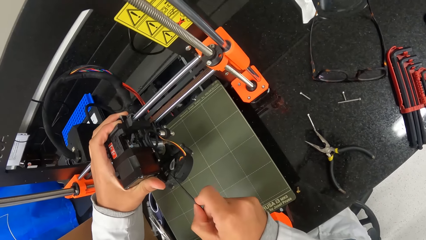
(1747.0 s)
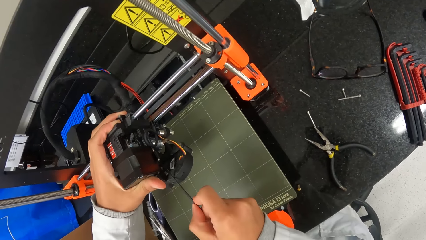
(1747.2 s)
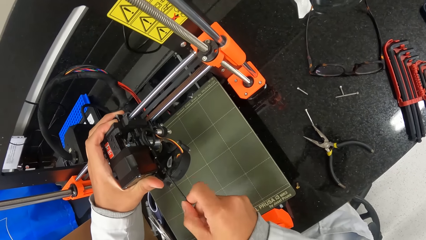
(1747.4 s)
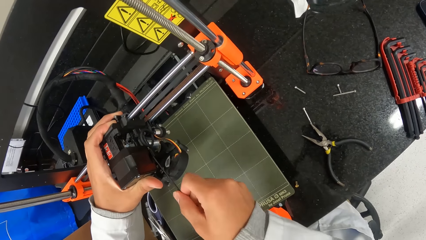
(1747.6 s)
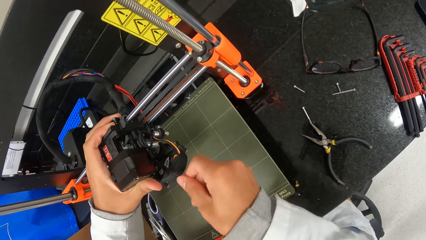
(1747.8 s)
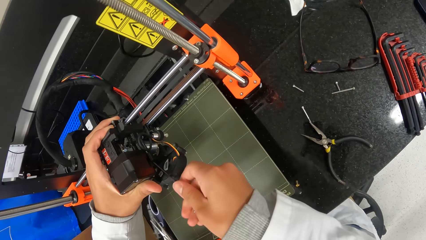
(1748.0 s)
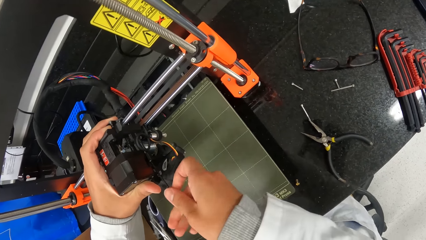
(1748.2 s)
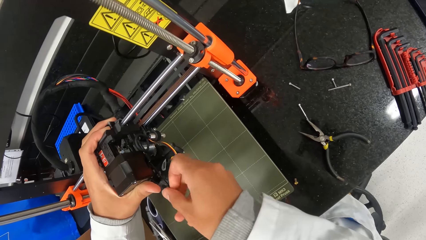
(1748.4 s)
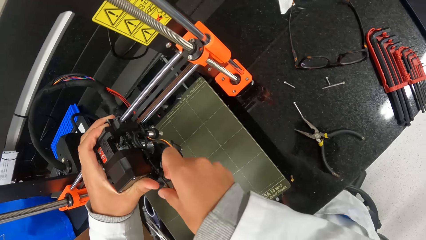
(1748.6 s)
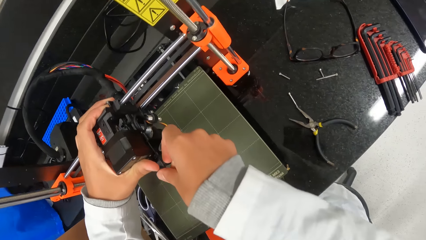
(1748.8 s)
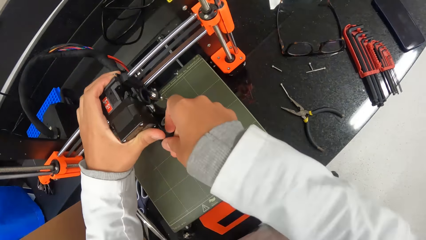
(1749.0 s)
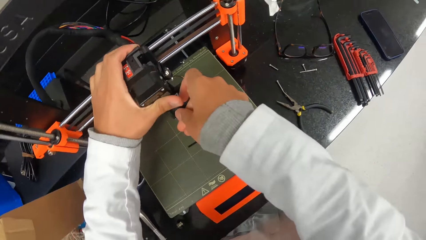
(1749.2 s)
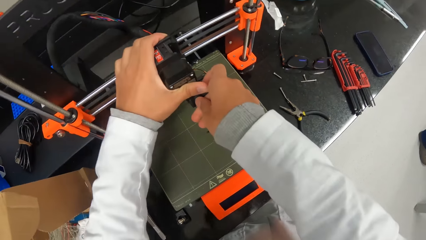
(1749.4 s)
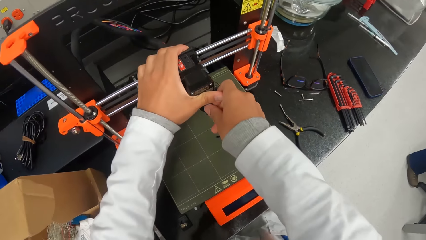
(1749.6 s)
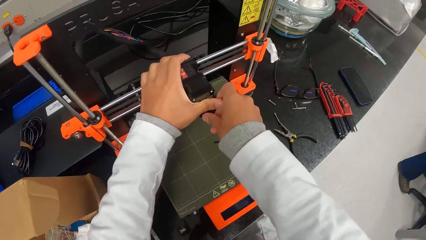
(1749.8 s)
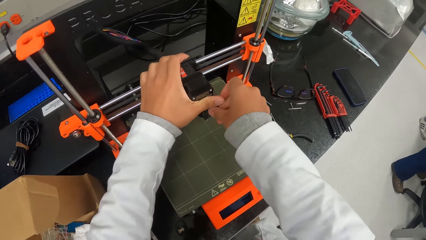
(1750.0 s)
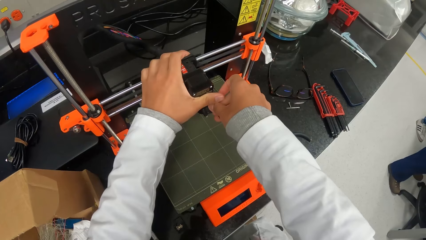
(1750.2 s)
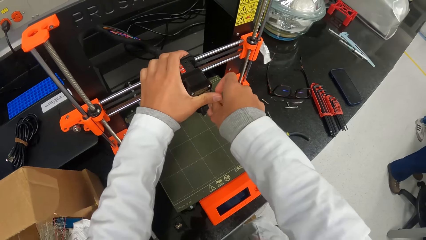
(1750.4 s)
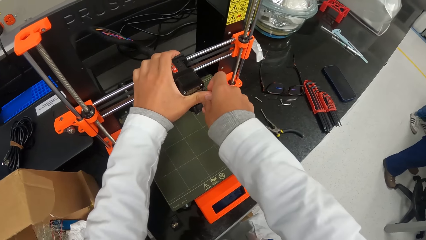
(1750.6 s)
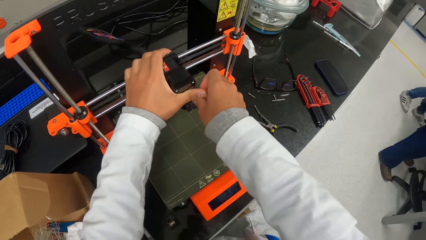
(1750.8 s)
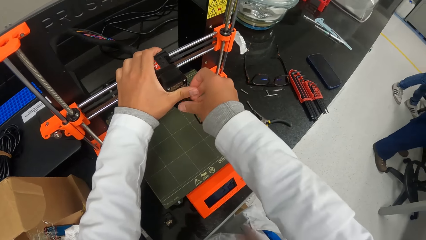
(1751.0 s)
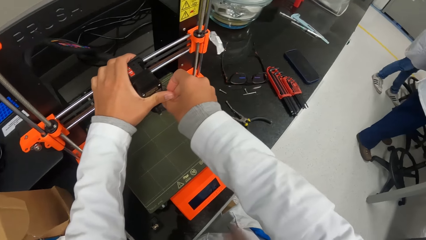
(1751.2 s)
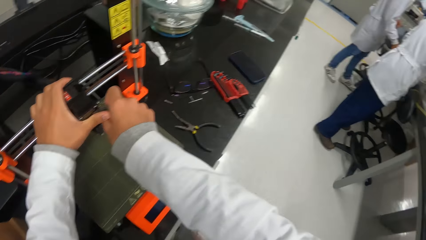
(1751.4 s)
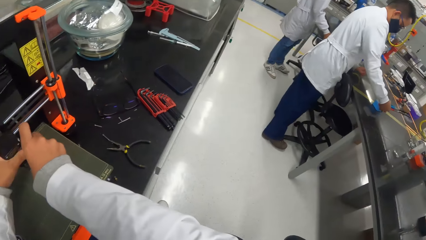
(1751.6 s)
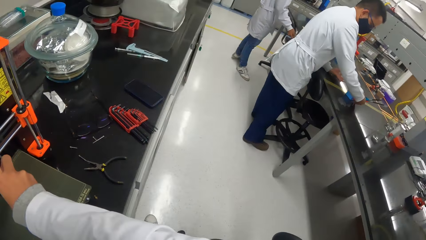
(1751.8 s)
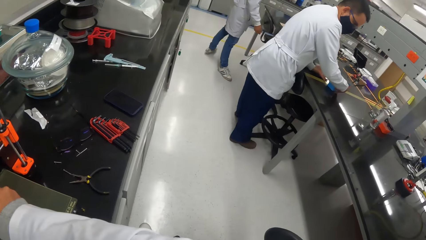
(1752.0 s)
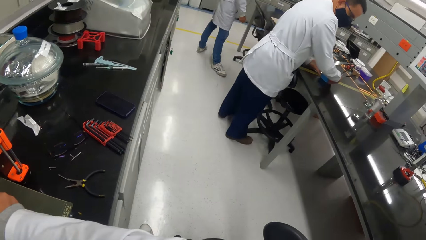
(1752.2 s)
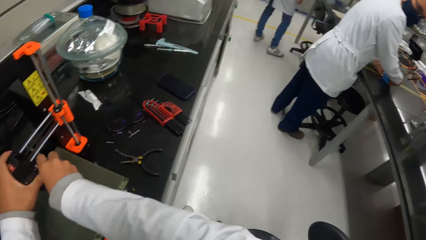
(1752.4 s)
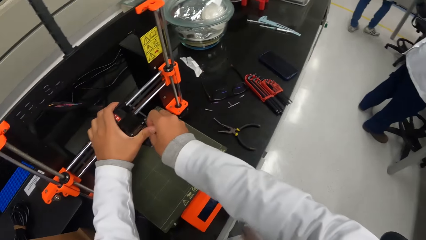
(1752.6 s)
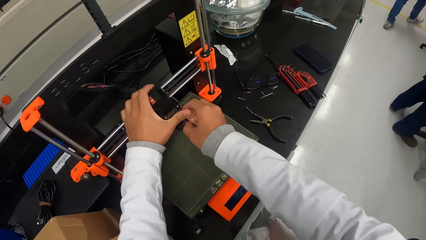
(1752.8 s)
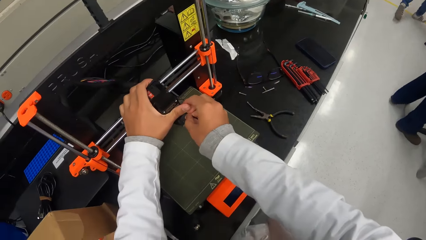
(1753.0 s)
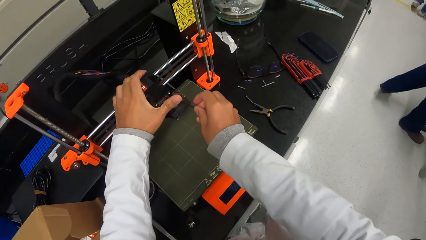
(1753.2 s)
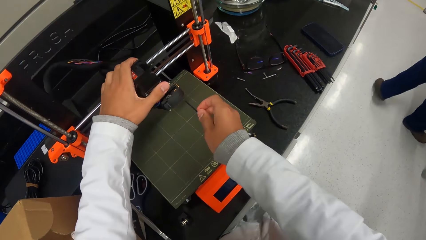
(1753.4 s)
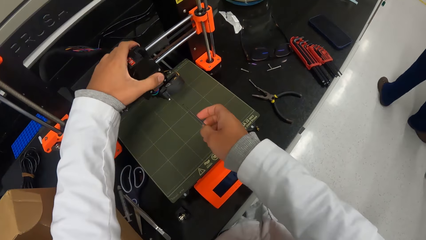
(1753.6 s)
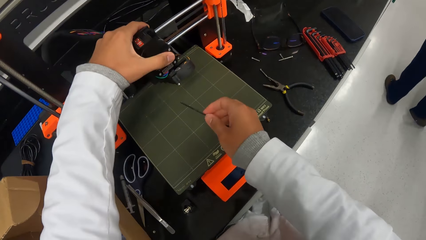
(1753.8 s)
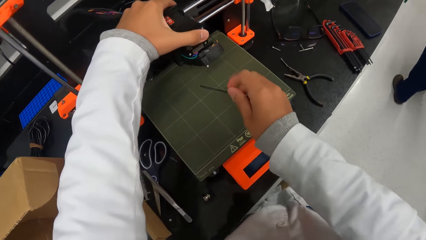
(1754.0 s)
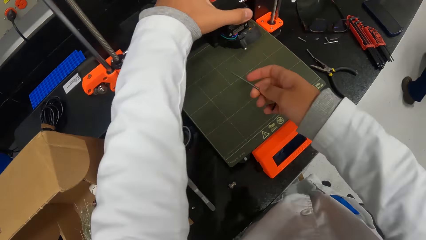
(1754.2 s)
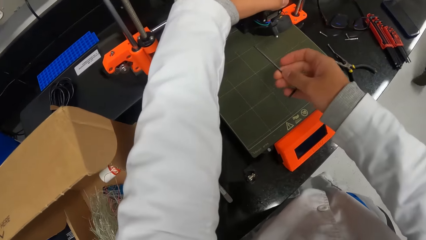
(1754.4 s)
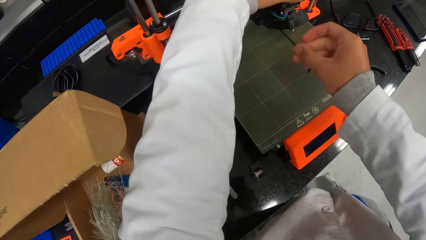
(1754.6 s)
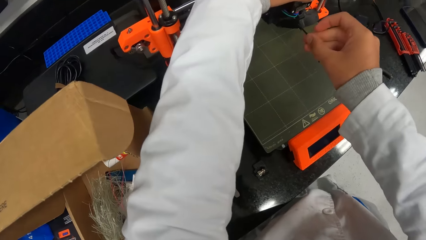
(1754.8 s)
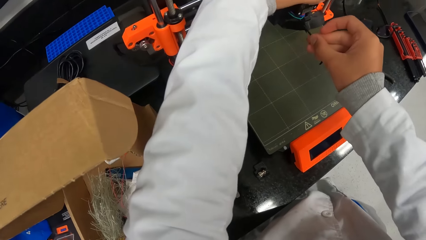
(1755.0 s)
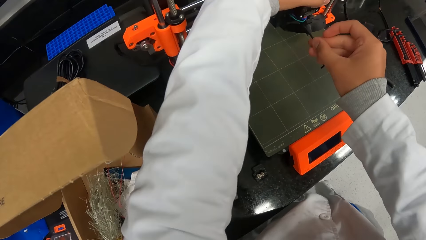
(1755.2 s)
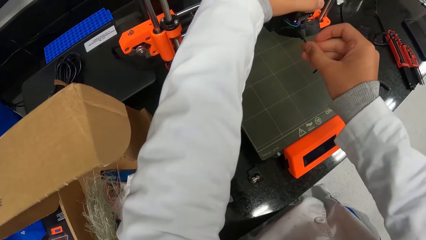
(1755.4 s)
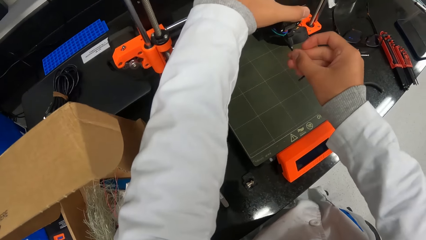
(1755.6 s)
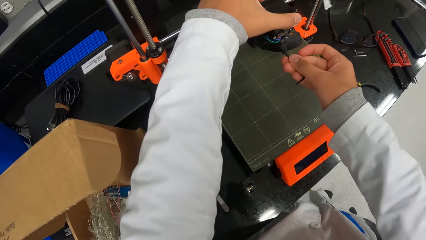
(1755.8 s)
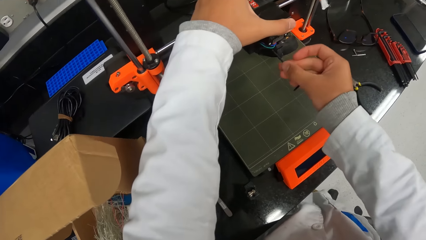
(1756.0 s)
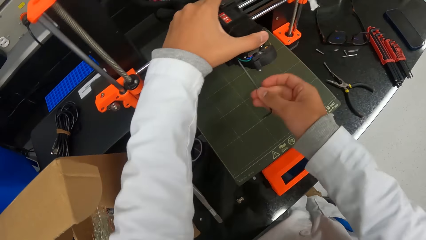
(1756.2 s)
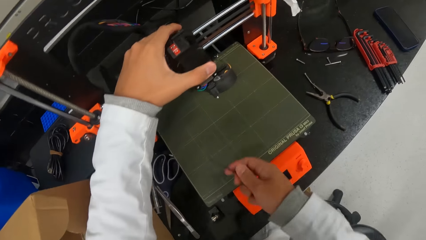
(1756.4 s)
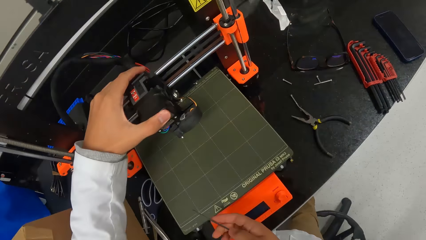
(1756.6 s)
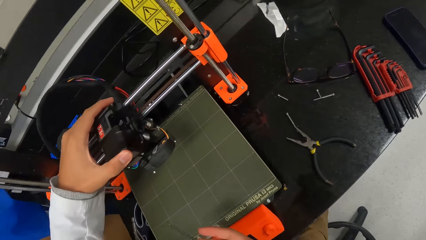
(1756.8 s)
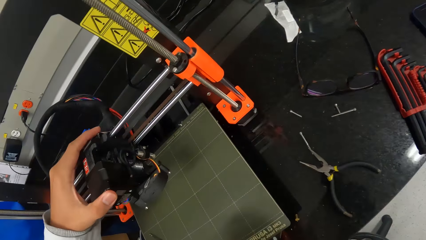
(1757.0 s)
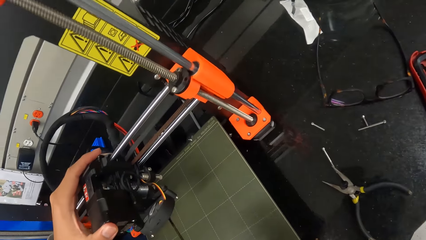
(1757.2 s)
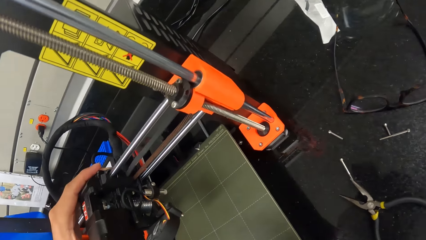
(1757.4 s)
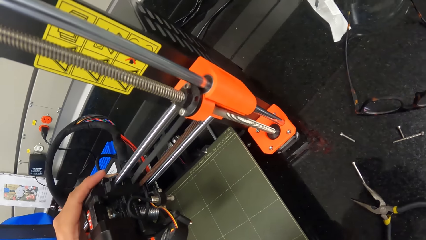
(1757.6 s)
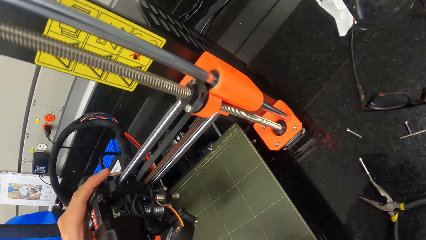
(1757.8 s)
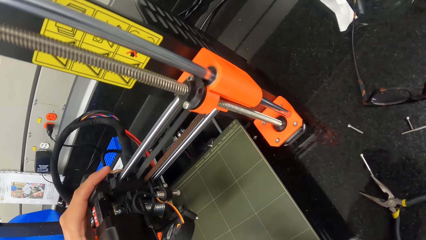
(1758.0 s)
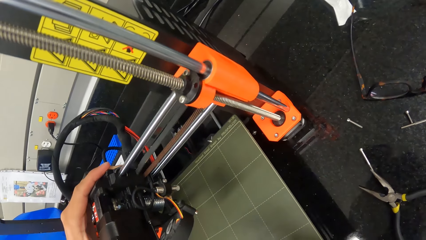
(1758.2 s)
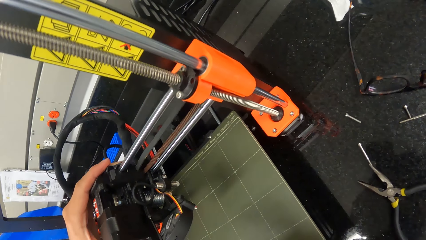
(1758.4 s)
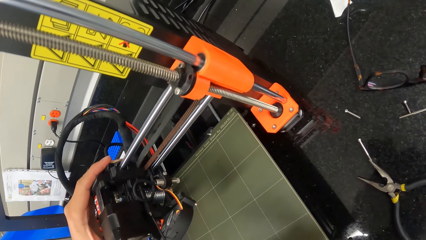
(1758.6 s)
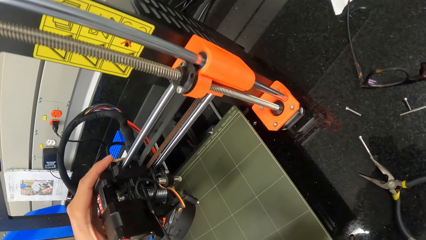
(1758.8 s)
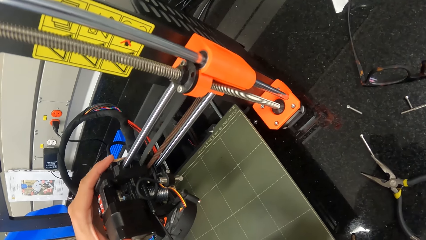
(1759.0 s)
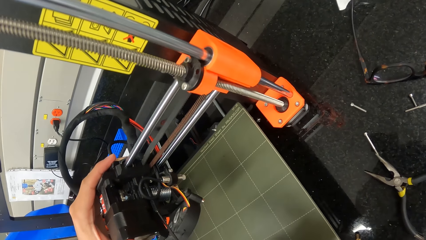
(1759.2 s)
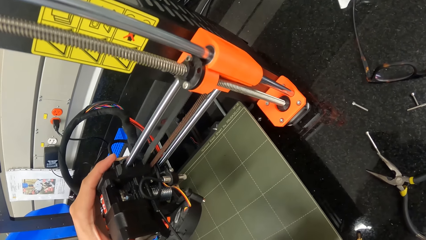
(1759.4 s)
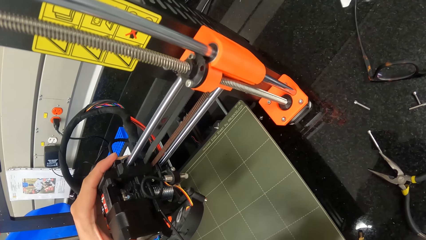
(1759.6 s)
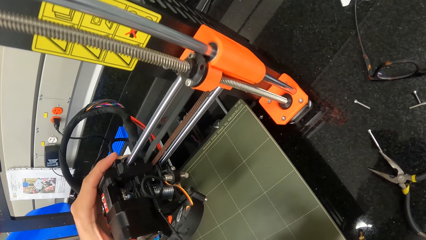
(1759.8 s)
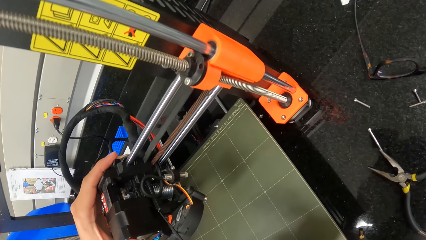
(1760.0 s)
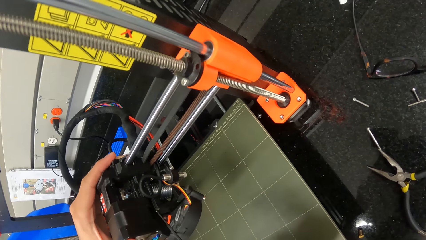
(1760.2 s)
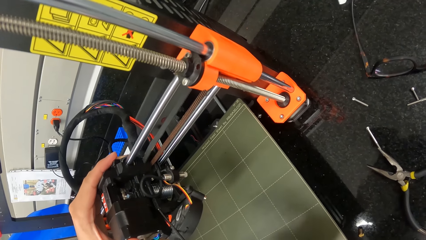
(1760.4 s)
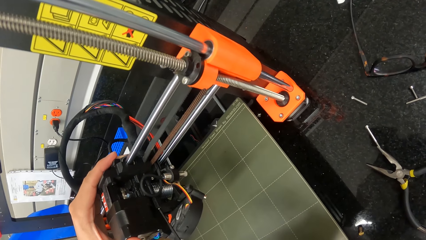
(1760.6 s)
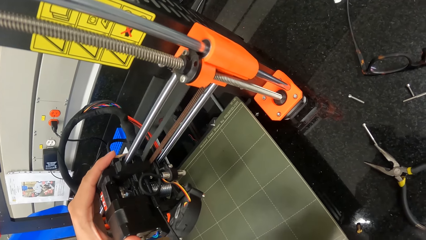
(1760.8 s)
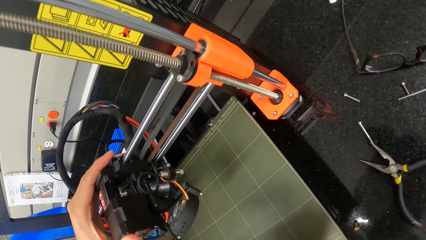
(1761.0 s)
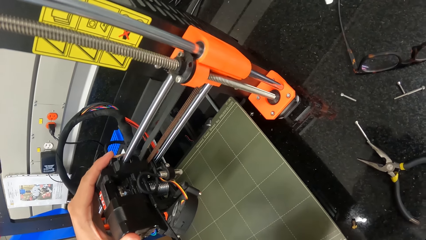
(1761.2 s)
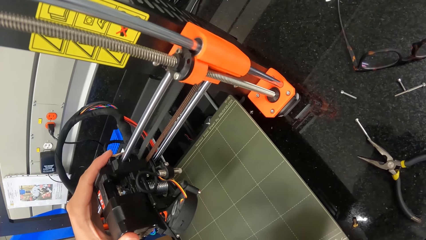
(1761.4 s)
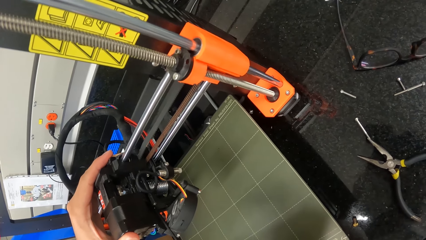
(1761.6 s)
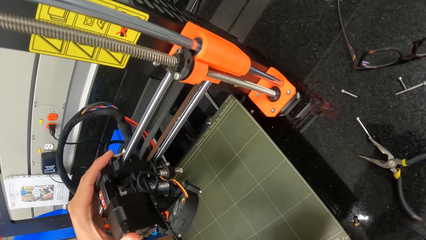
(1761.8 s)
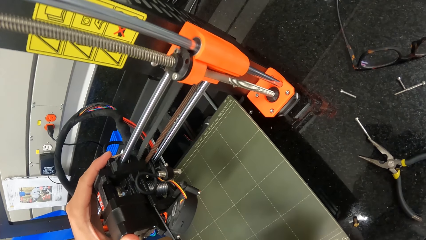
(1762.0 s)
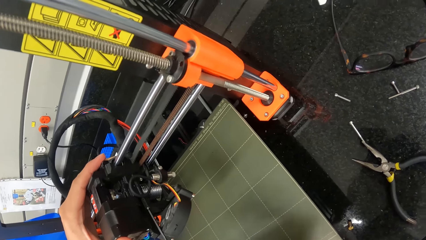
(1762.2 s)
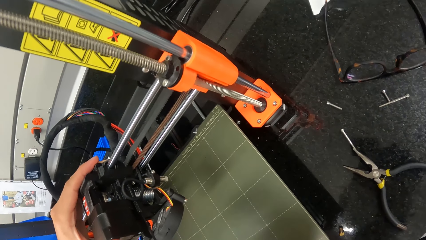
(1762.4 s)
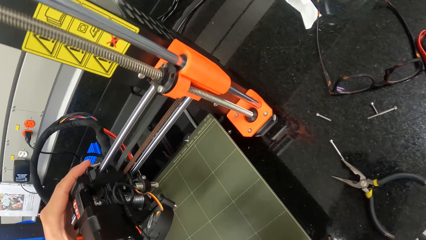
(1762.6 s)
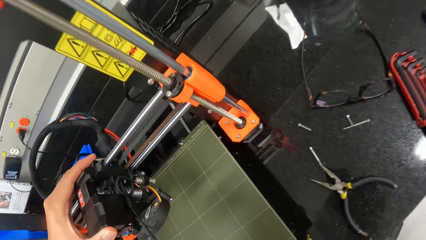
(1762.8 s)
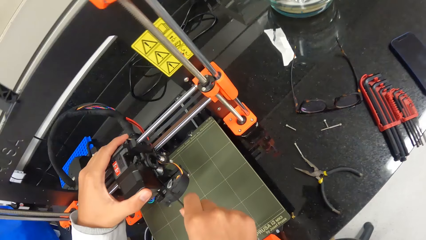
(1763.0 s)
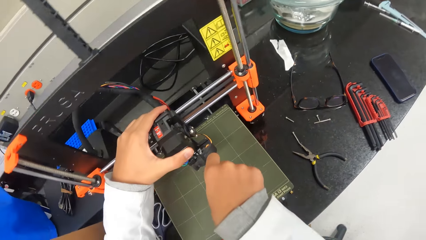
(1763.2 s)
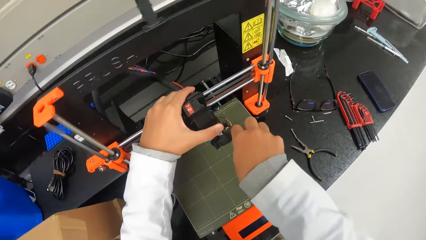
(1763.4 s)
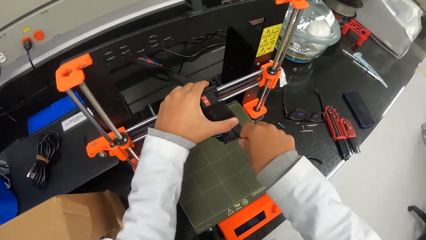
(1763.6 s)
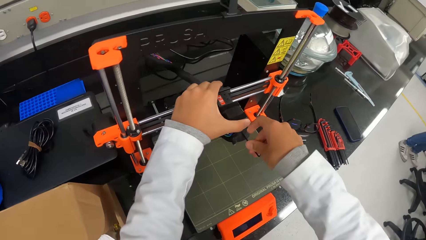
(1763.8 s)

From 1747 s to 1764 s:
The camera wearer tightens a screw in the extruder of the 3D printer on the countertop with the hex key in his right hand. He fixes the Prusa 3D printer. He looks around. He picks up the screwdriver. He fixes the Prusa 3D printer. He looks around.
